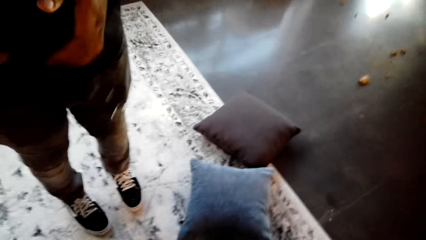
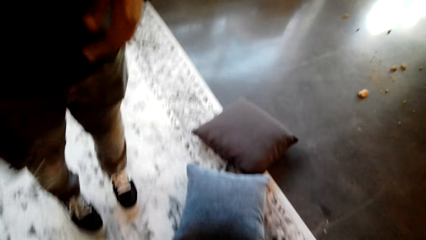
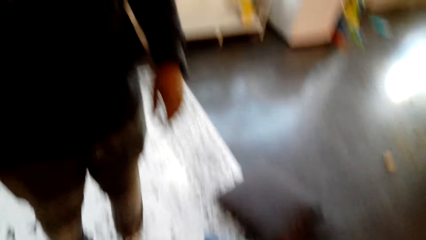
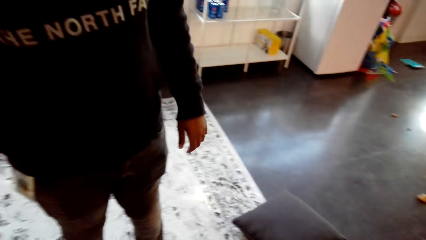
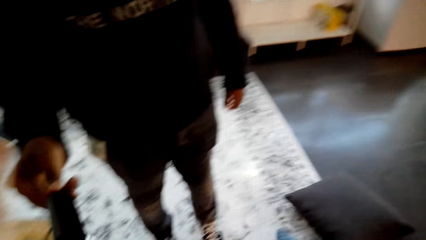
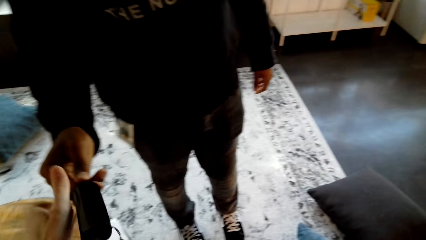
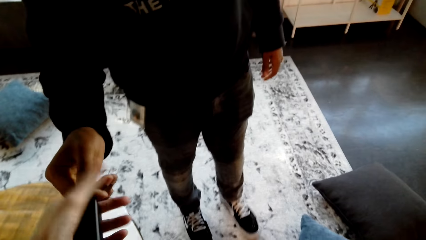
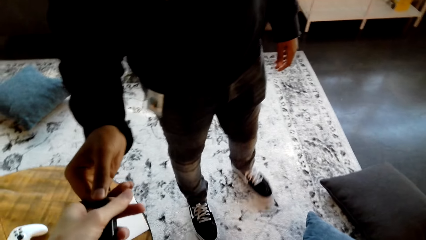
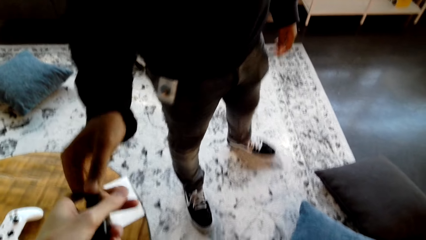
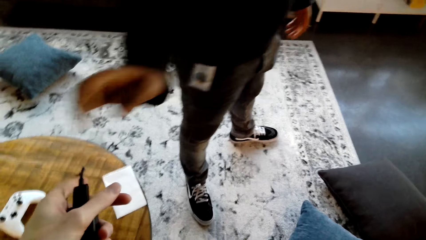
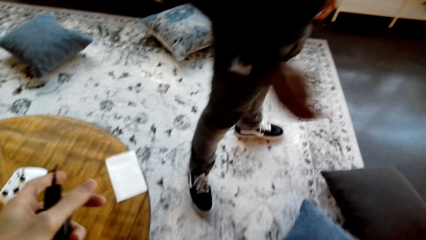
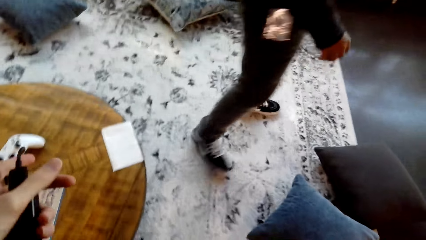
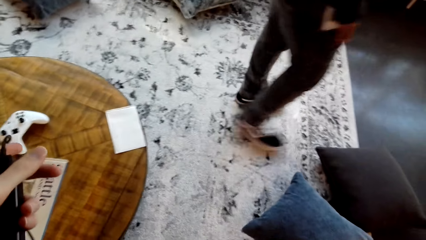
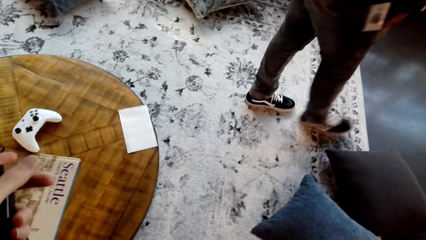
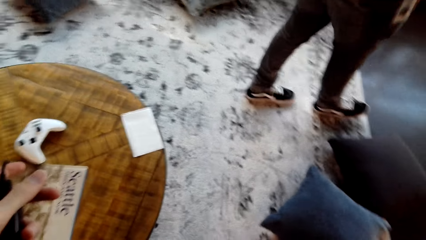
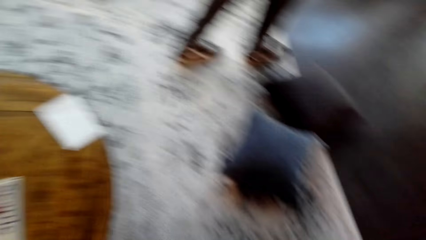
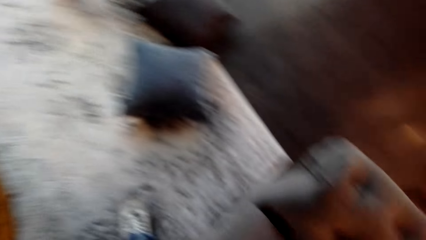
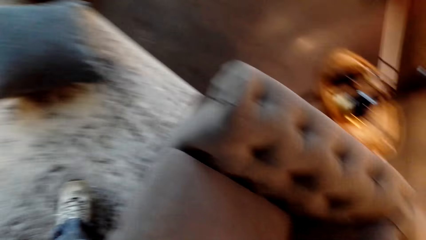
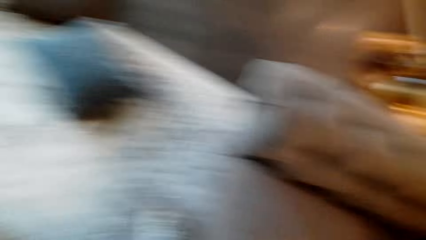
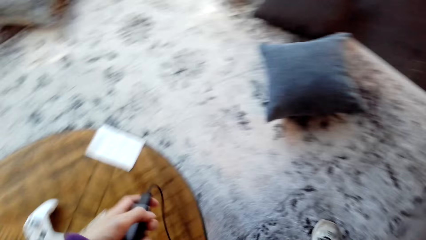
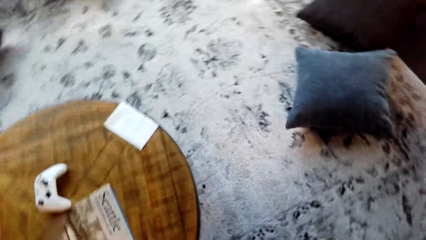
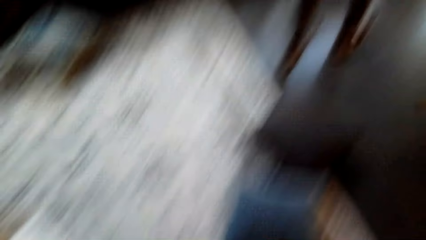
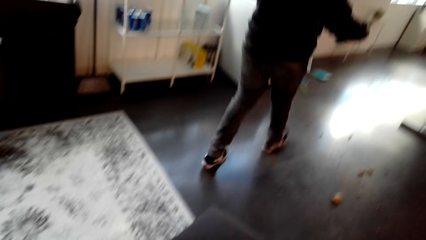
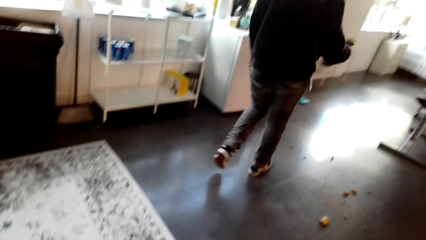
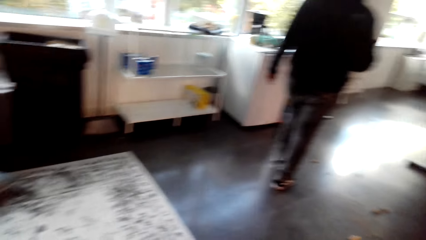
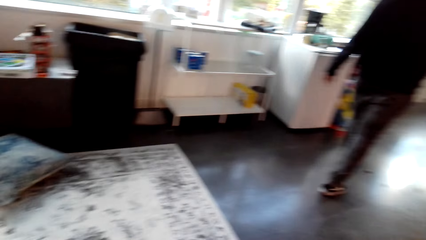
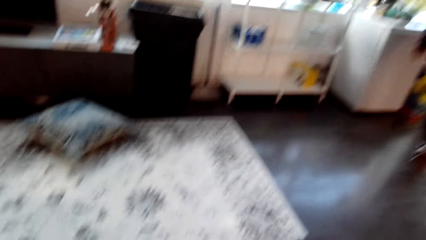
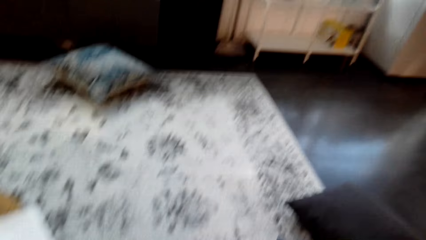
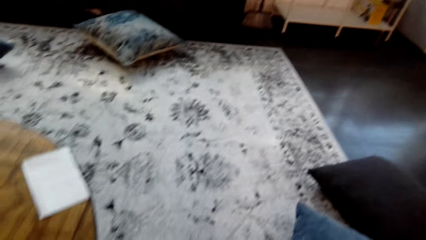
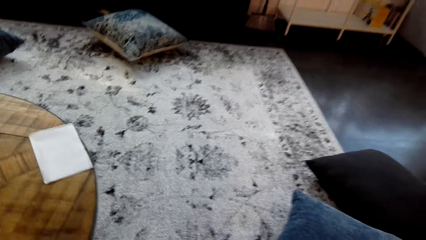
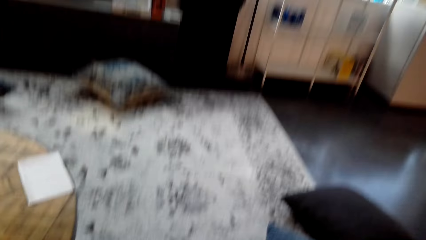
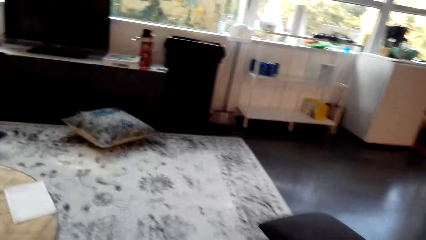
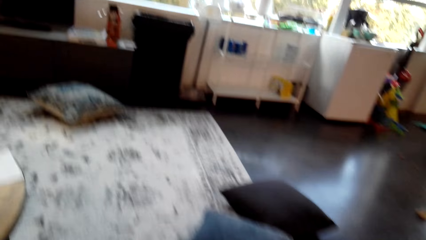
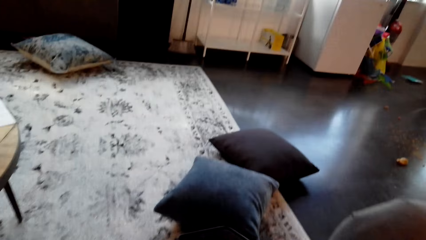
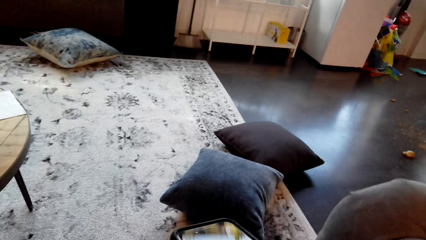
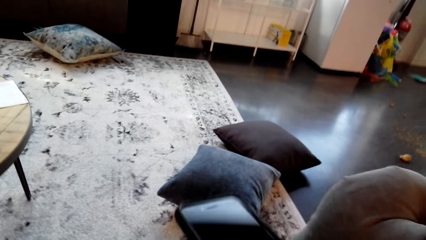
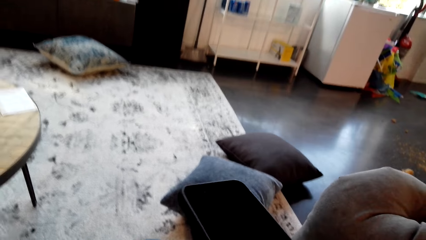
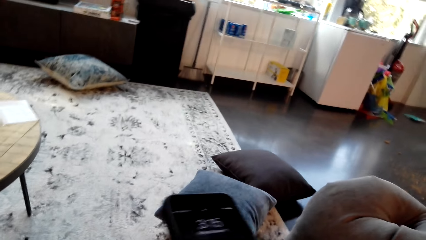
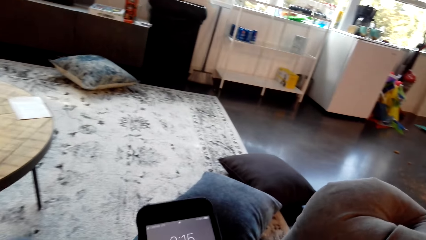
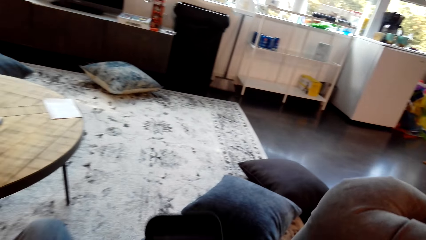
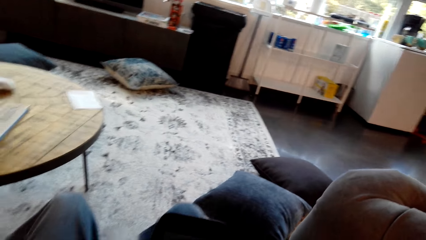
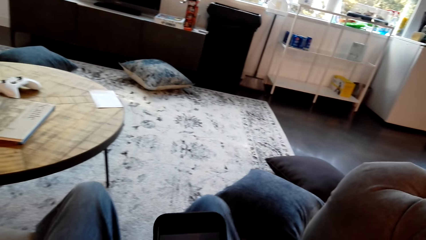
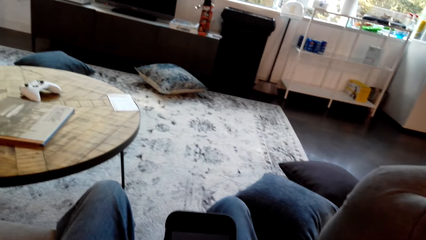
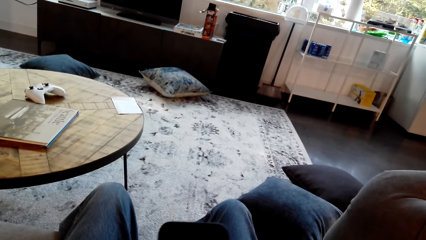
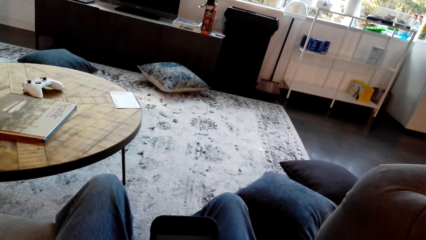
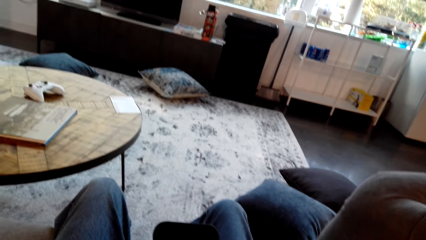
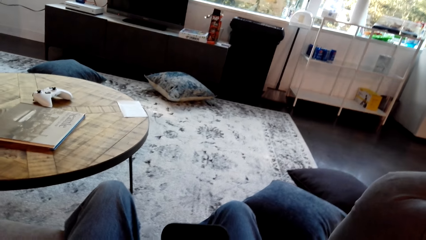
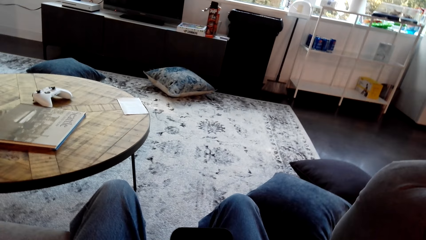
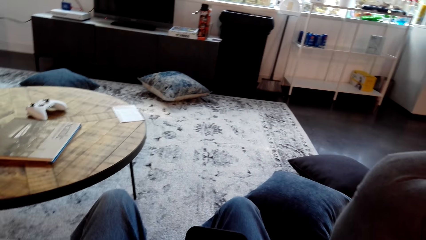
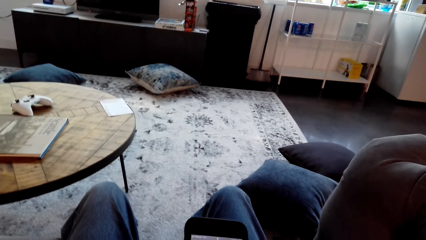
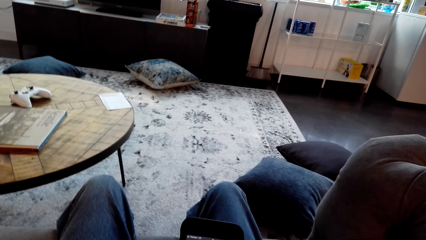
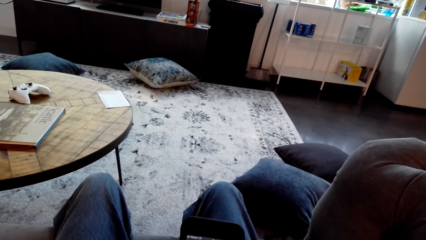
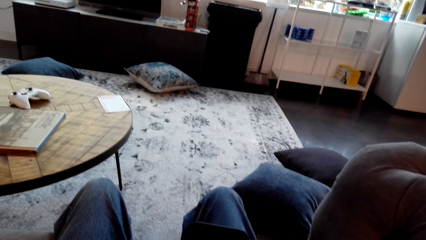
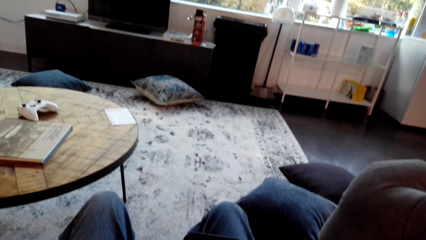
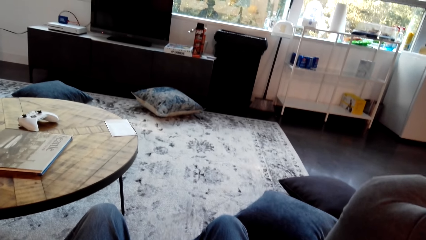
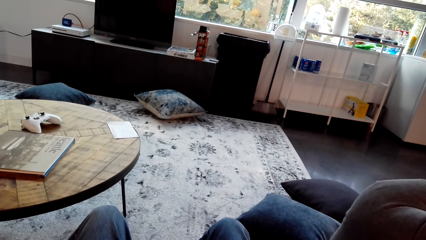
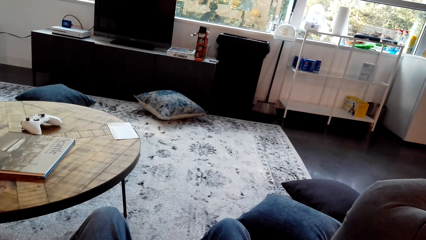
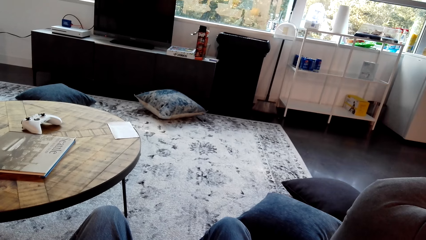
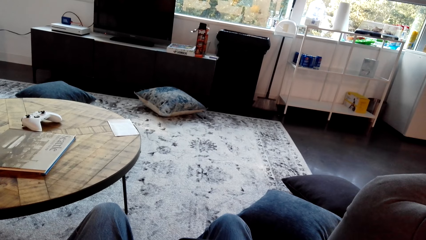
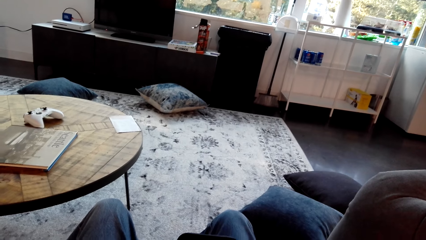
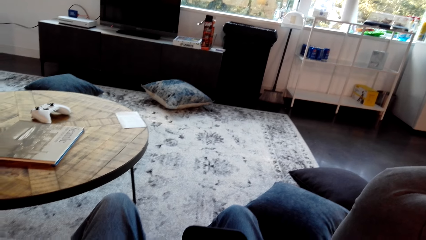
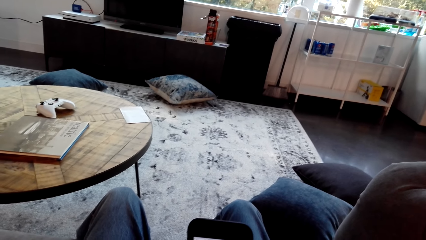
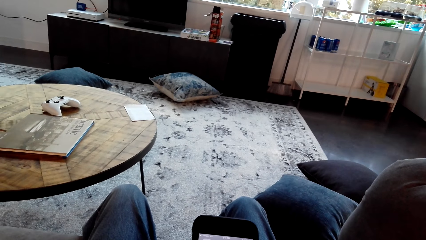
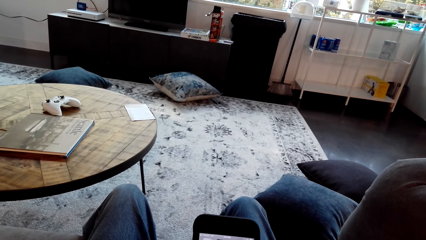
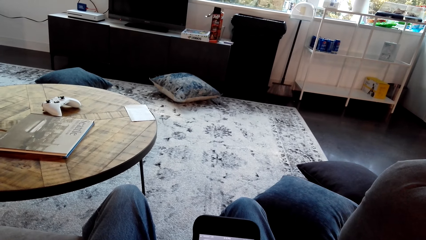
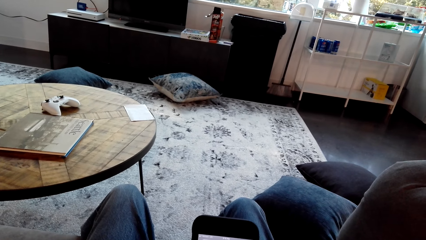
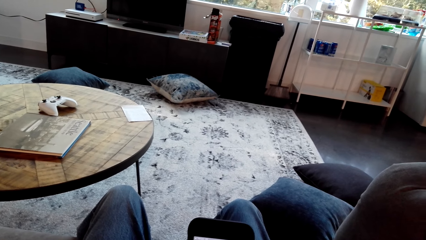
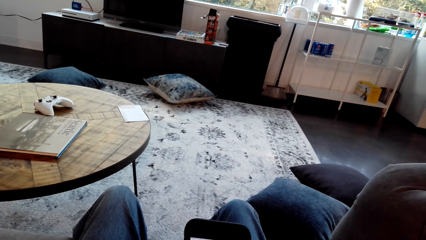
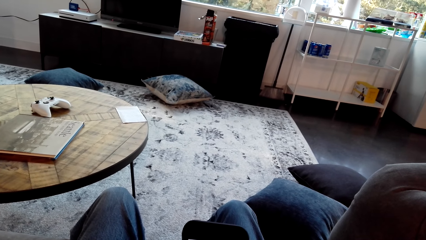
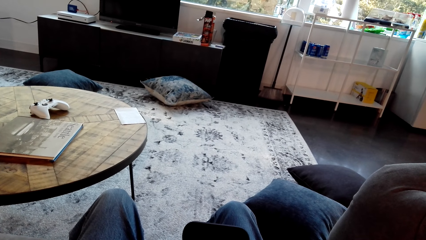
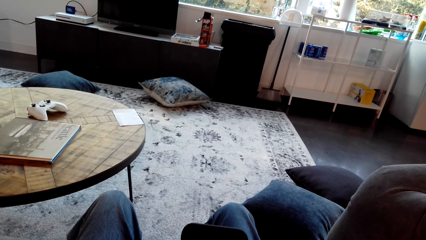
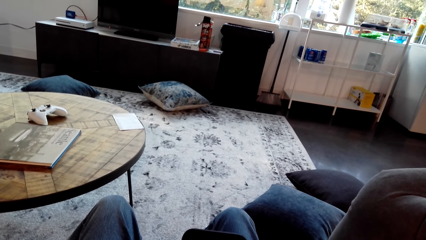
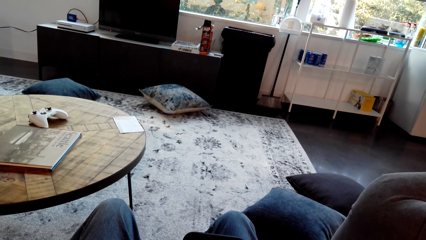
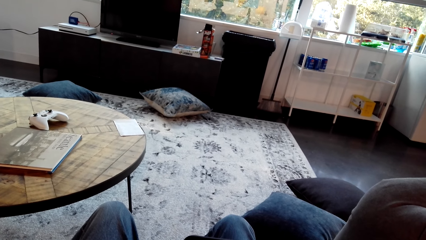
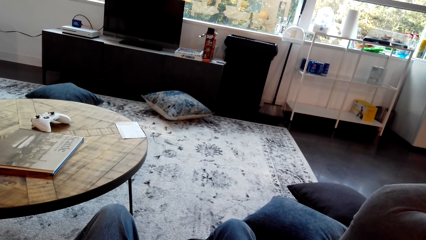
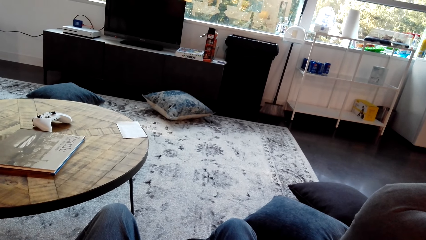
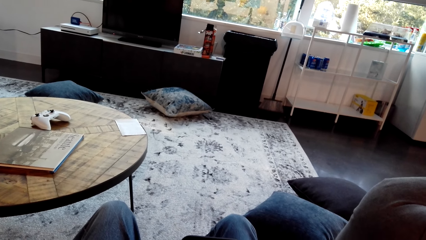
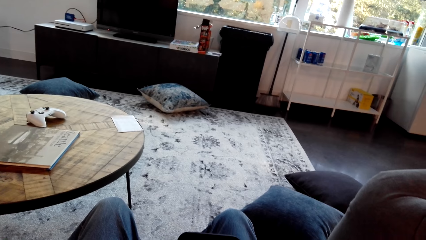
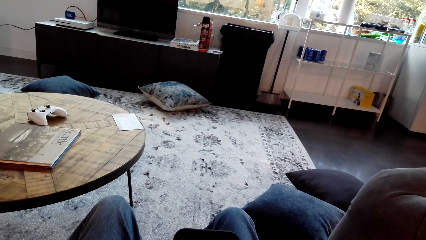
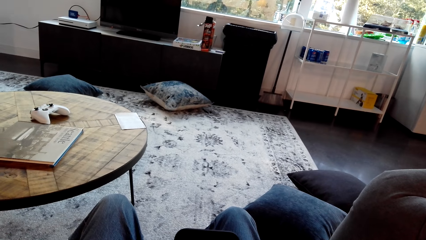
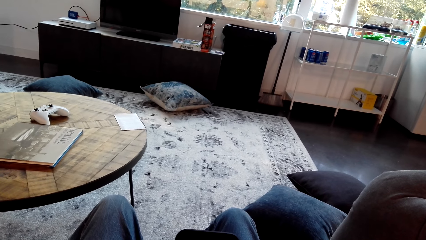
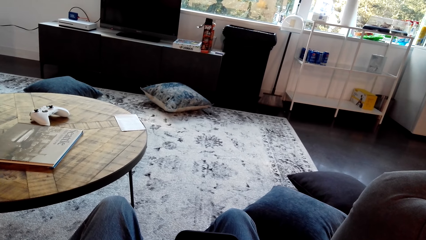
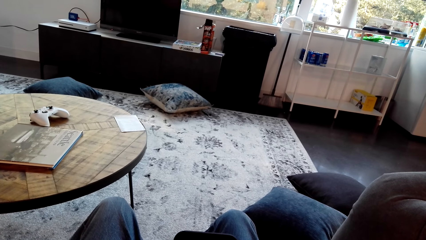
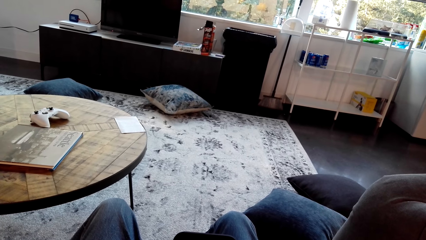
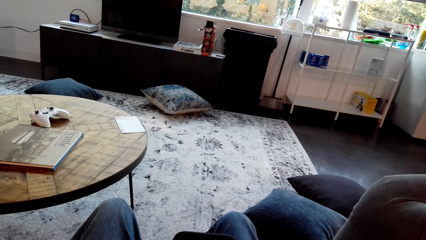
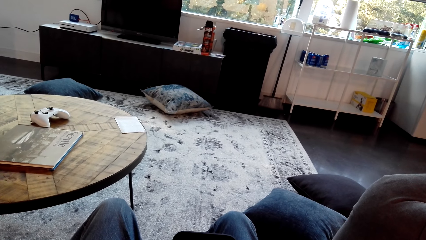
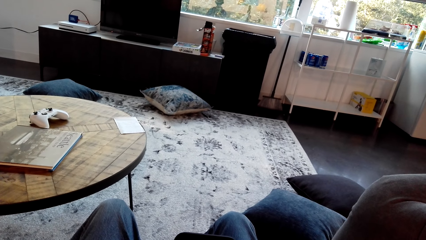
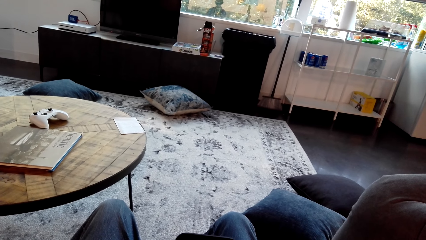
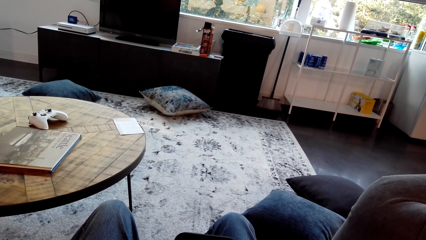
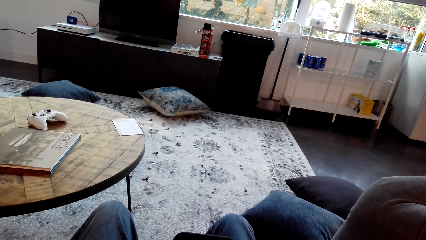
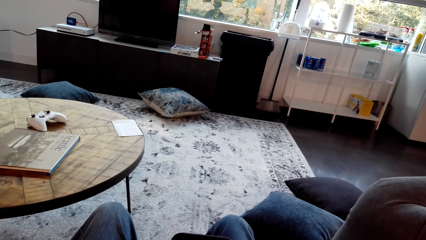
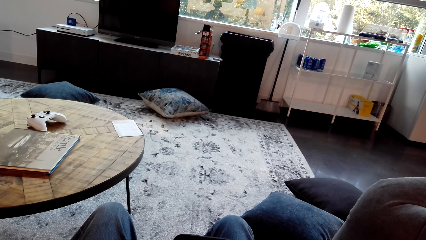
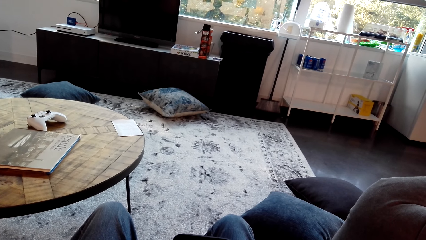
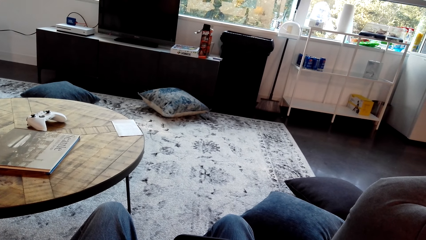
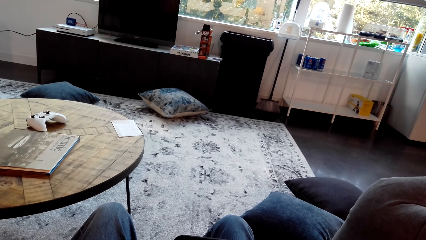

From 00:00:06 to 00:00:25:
A man hands the camera wearer a power bank. The camera wearer holds the fuse. The man stands on the carpet. The camera wearer adjusts the camera. They sit on the couch. They take a phone. They hold the phone. They use the phone. They look at the screen. They look at the carpet.
